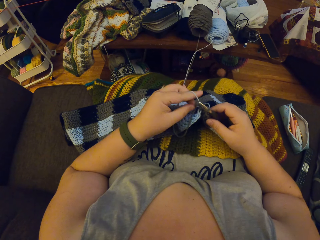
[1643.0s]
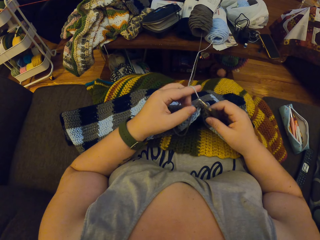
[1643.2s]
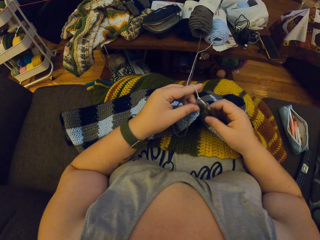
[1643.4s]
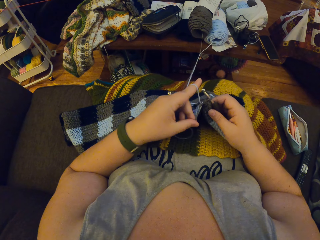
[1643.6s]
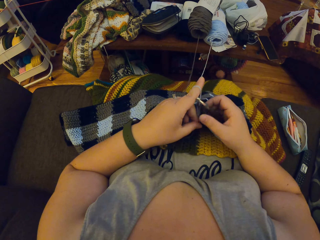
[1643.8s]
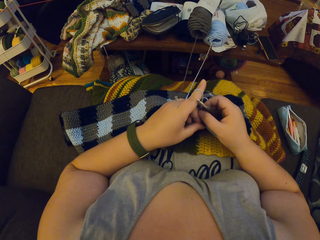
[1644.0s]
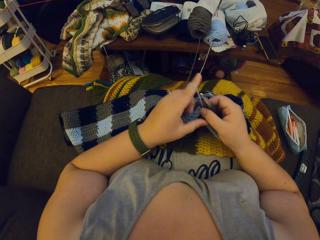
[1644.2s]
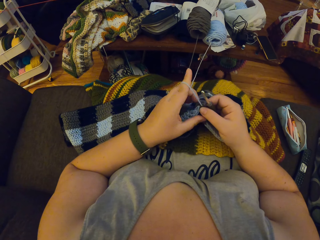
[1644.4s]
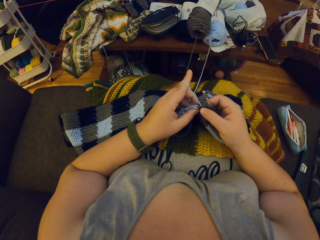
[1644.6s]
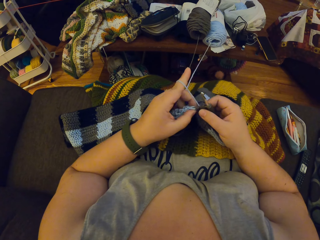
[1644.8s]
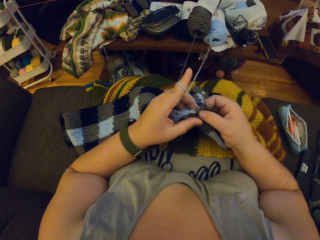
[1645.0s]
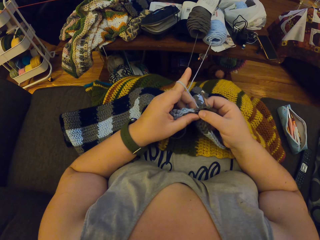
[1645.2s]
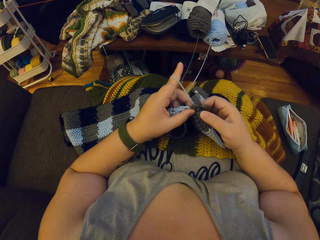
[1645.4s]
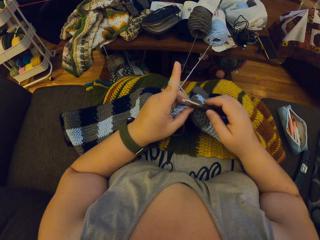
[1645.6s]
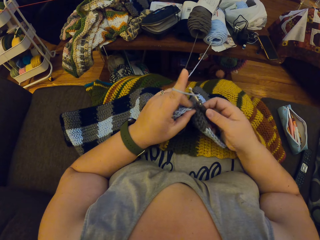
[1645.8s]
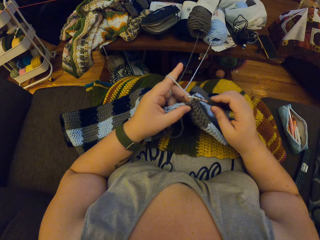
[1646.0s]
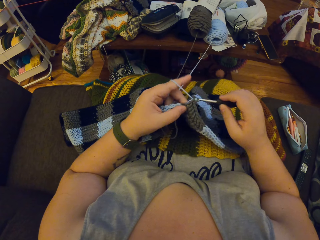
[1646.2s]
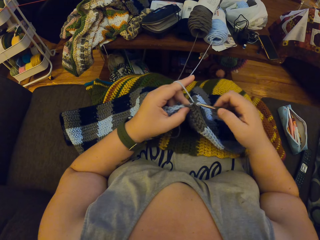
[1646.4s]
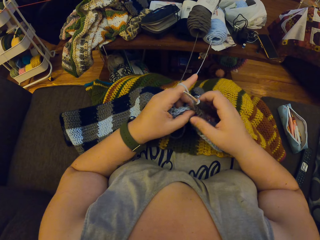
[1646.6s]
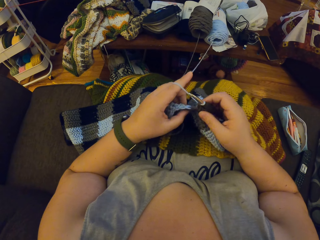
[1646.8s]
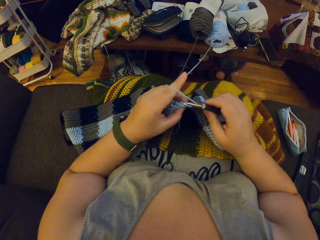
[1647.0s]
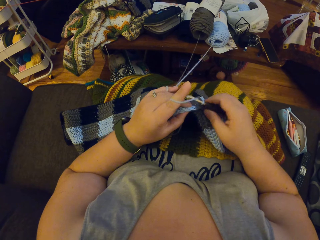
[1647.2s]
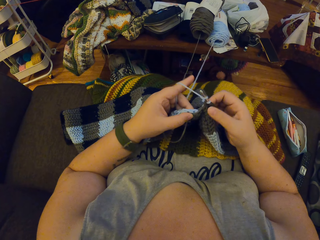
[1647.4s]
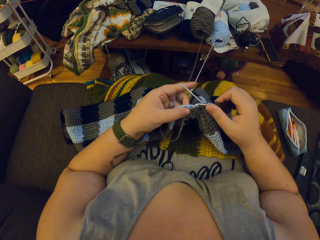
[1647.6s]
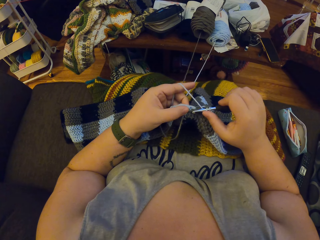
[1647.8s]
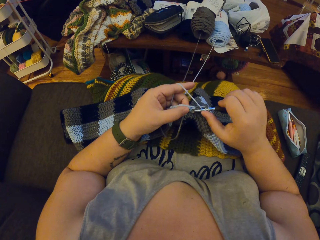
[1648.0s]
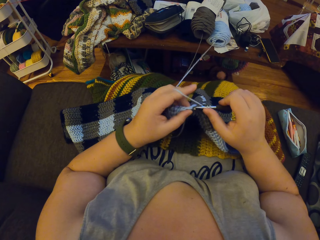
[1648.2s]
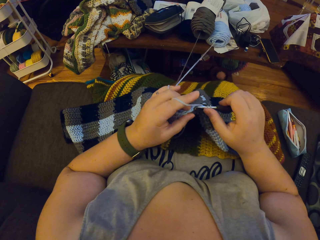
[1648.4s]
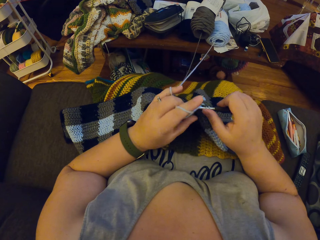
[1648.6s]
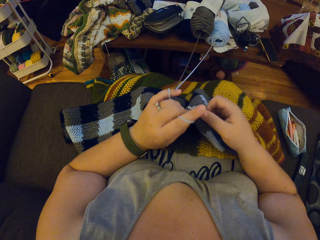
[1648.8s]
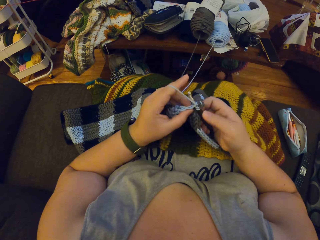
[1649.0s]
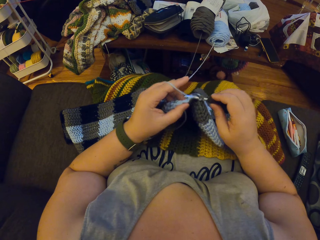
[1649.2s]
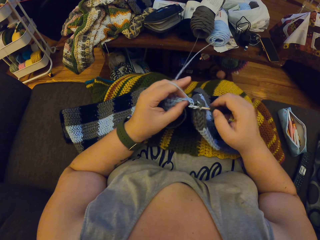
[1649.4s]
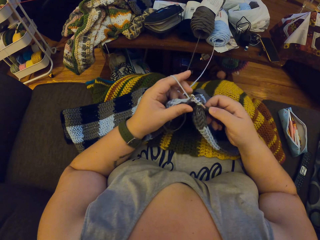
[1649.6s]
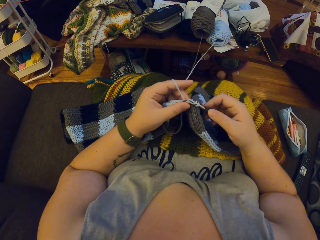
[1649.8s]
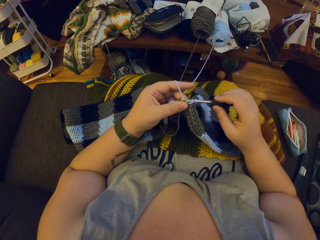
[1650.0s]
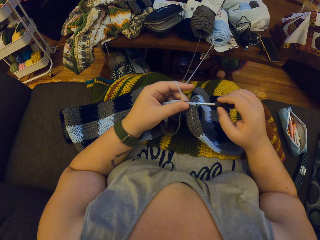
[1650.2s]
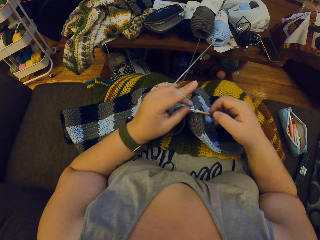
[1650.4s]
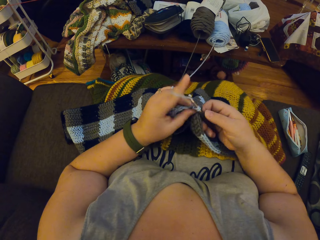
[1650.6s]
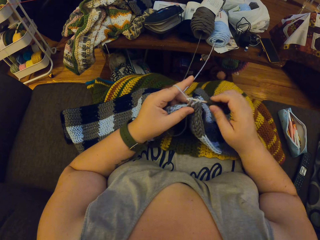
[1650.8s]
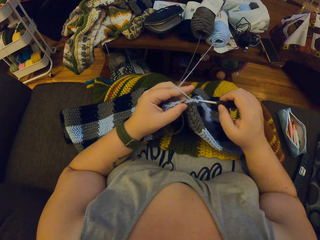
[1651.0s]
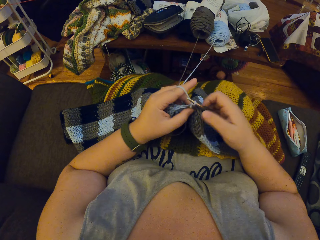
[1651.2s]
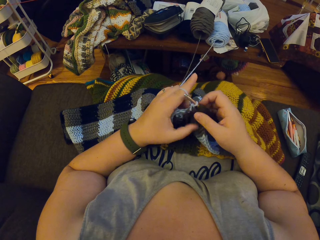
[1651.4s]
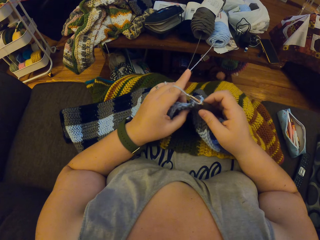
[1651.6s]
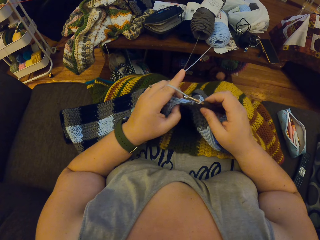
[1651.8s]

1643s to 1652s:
The camera wearer pulls the black yarn with her left hand. She holds down the black yarn with her right hand. She crochets the woven fabric with the blue yarn.

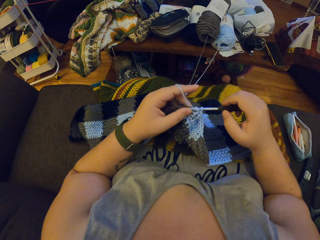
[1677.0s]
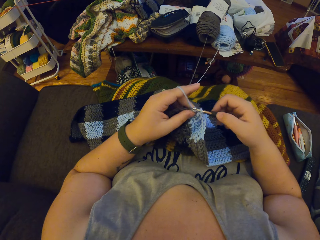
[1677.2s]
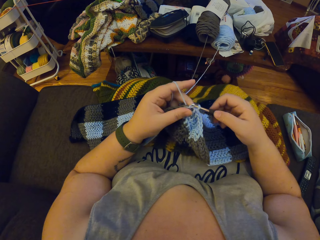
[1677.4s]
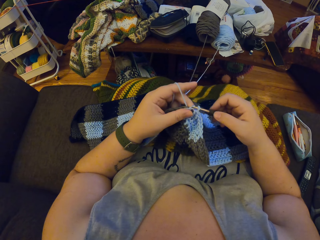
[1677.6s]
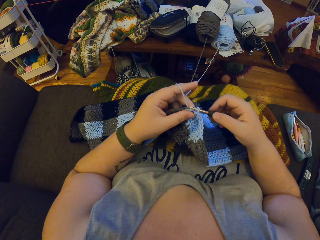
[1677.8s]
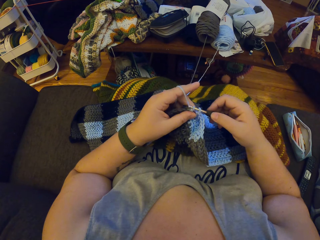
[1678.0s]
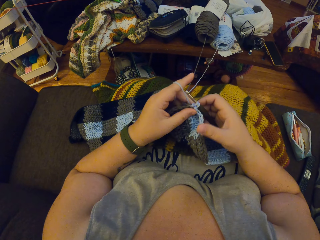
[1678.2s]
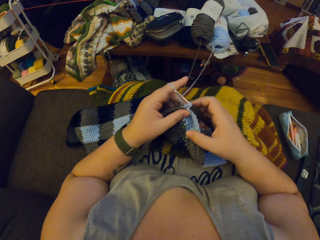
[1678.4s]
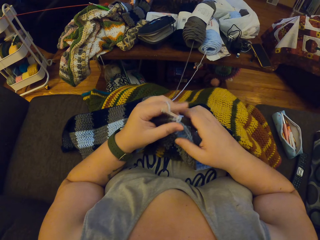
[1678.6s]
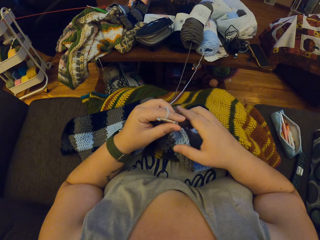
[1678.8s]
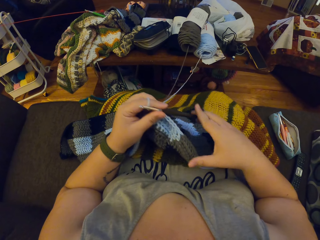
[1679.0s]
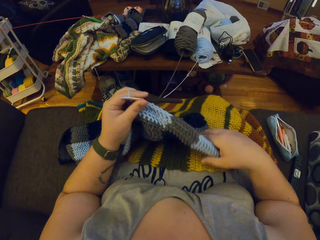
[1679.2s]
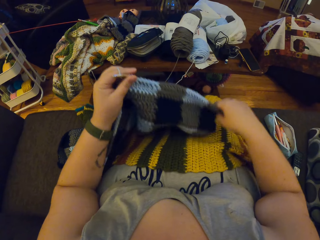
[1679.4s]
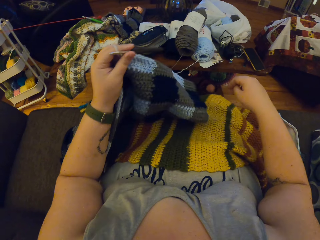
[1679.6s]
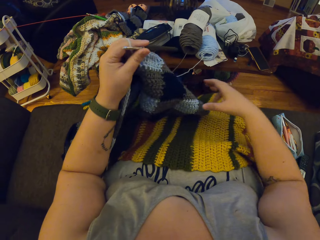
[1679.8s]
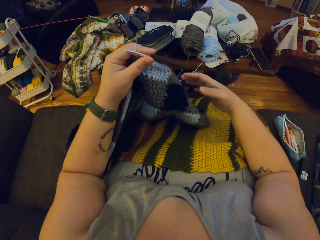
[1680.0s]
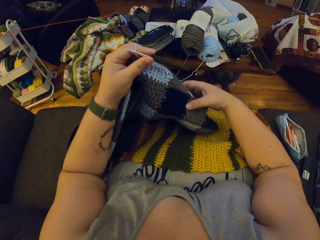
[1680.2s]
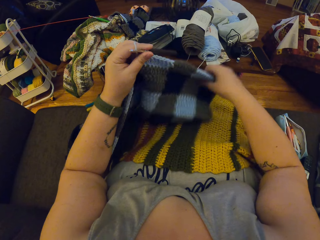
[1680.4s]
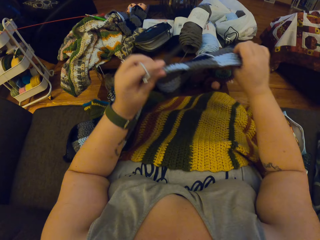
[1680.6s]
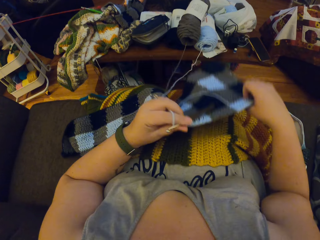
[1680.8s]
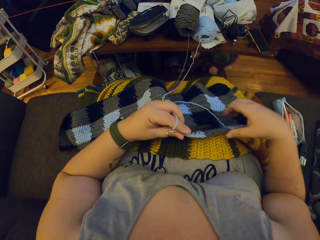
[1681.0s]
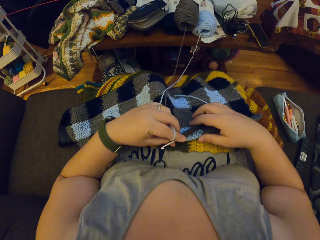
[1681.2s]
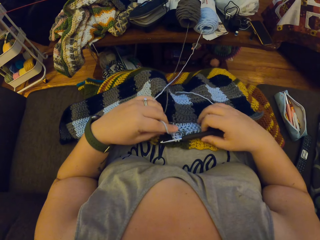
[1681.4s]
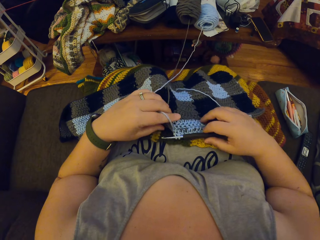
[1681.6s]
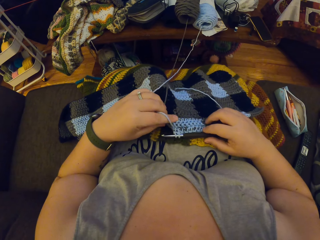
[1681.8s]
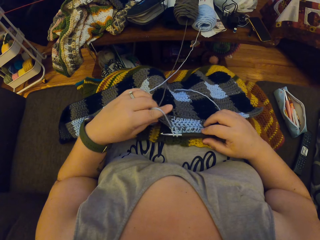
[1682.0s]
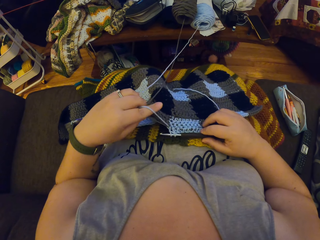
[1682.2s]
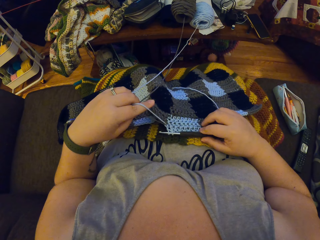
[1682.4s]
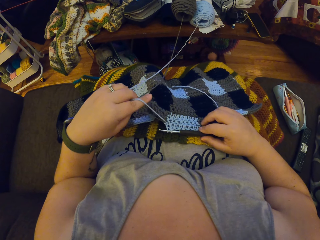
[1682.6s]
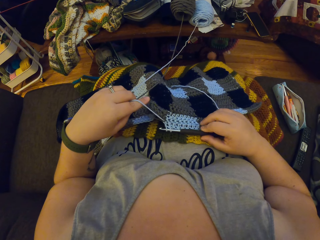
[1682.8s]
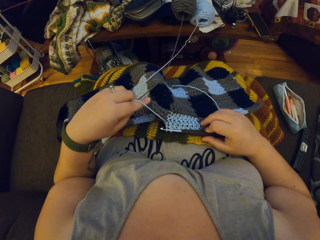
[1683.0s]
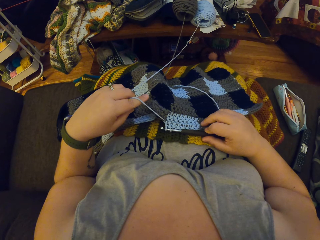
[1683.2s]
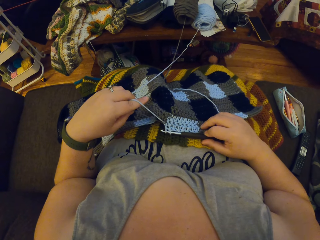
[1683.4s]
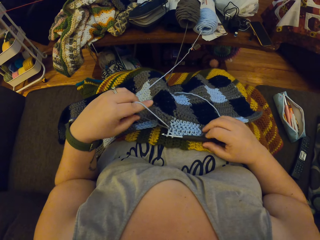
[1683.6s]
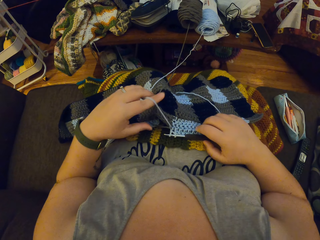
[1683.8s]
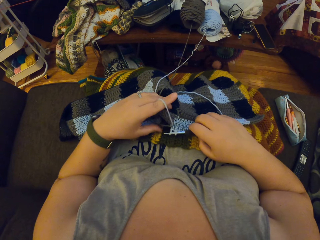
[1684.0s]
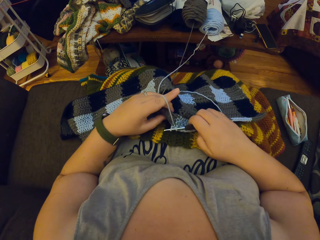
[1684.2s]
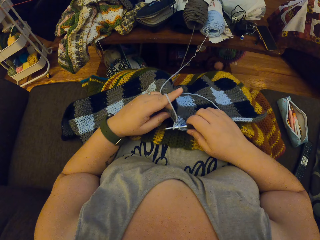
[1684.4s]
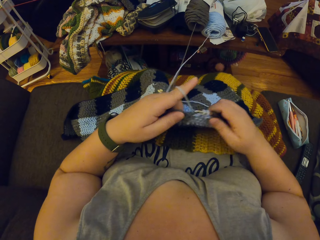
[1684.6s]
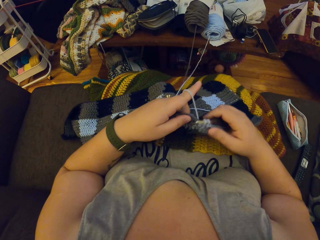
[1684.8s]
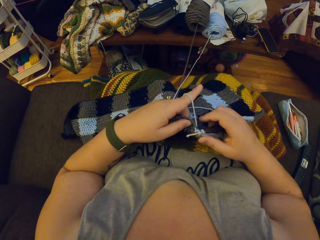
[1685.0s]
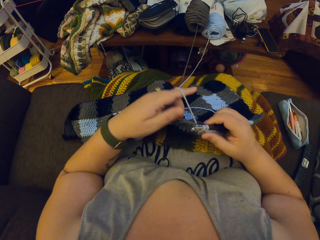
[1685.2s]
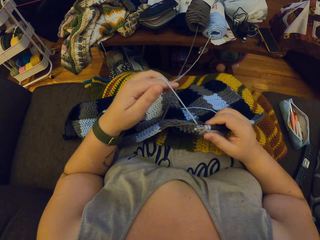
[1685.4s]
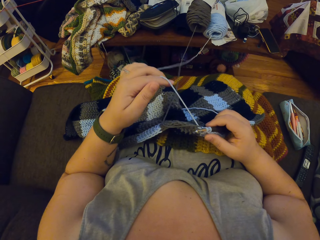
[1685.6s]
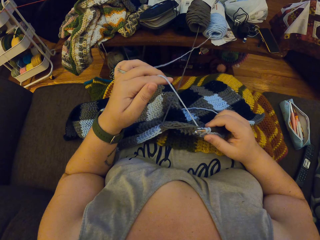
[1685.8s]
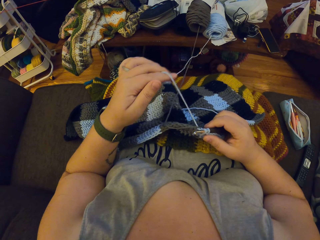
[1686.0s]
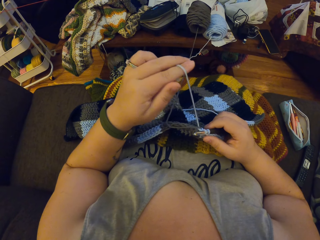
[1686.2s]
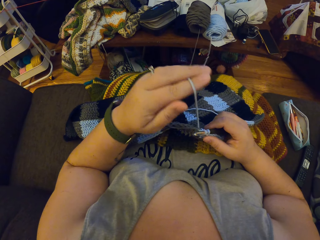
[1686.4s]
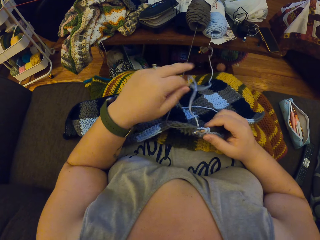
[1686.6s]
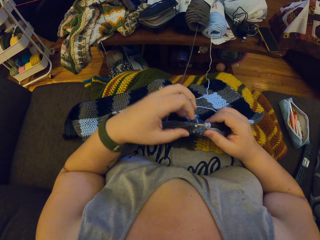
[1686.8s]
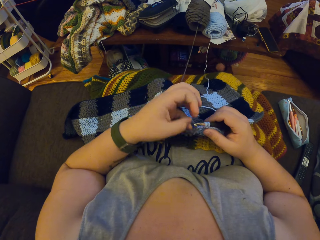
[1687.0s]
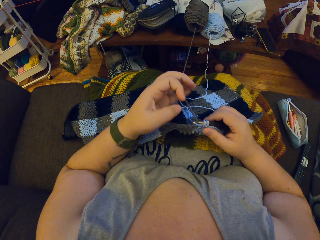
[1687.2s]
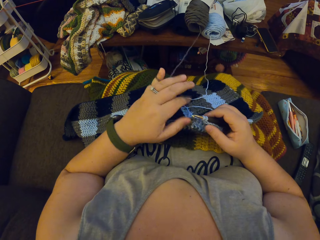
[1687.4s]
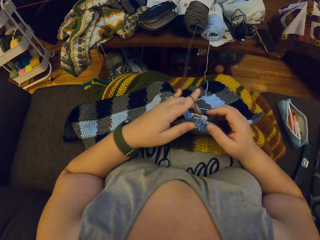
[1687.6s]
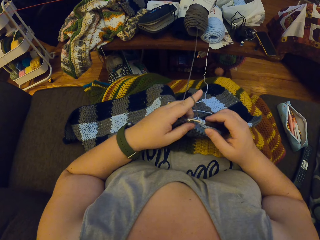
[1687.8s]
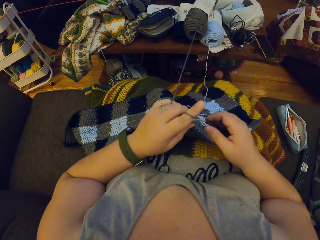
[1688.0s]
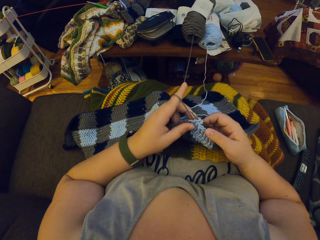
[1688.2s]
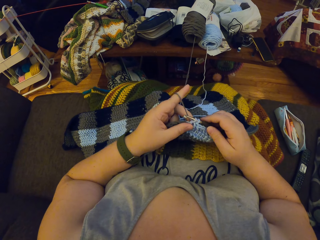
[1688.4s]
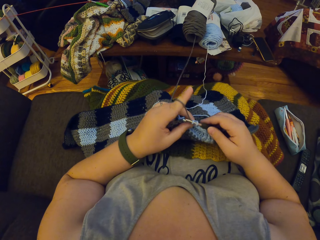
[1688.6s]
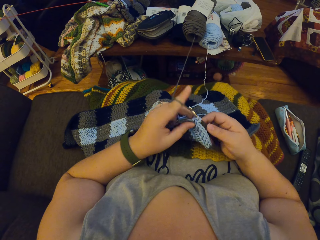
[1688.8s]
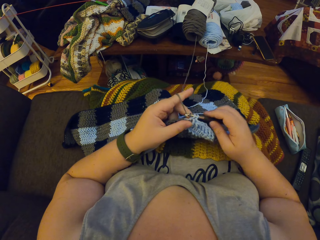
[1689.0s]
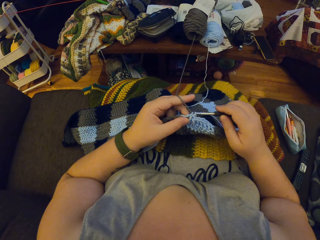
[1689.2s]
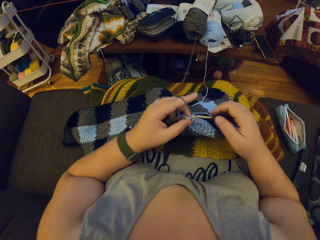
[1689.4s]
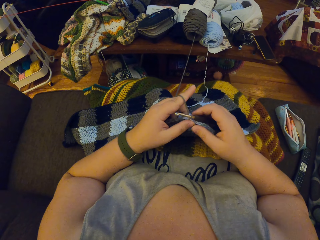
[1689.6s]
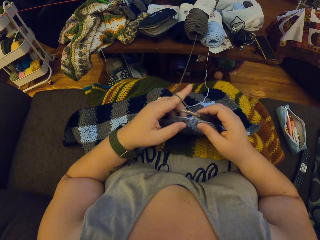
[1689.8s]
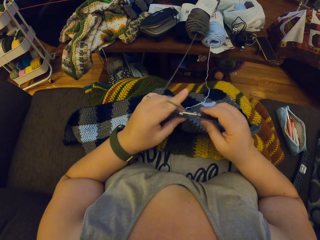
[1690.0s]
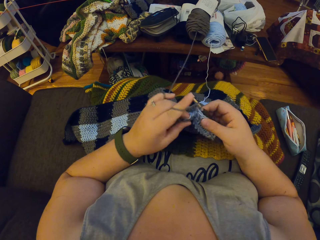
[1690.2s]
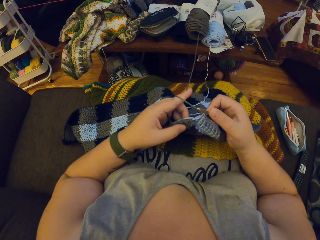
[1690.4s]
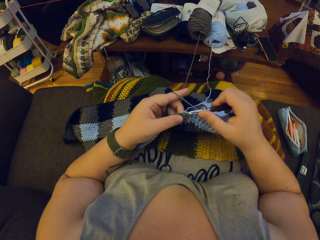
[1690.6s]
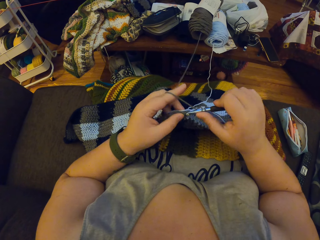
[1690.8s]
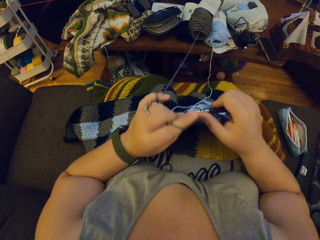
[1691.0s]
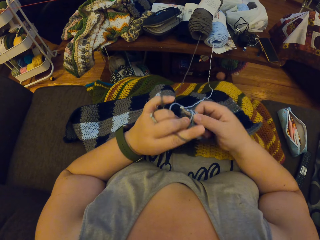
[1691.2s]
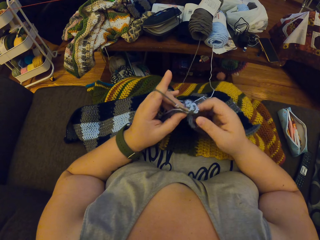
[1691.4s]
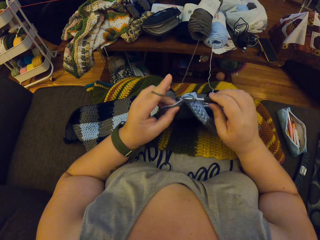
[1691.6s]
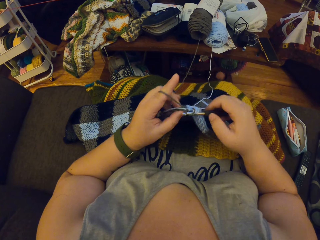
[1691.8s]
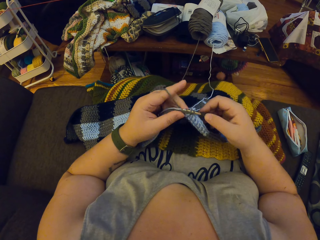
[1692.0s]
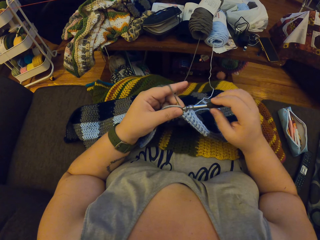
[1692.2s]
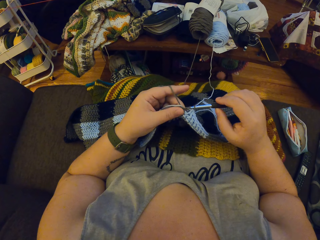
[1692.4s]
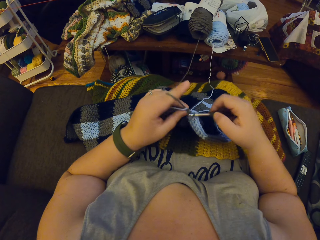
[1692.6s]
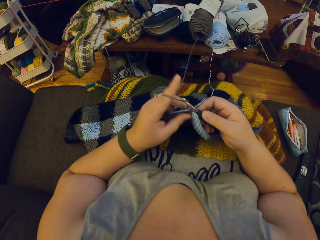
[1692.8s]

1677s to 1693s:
The camera wearer adjusts the crochet closer with her left hand. She pulls the black yarn with her left hand. She untwirls the blue yarn from her left hand. She twirls the black yarn around her left hand. She crochets the fabric with the black yarn. She holds the knitting crochet.
